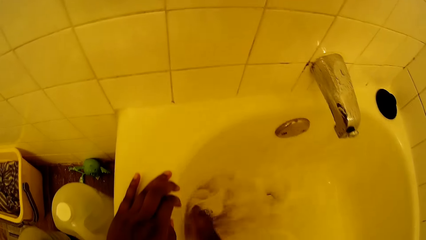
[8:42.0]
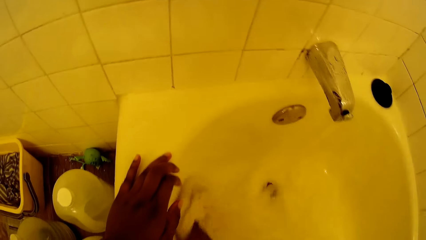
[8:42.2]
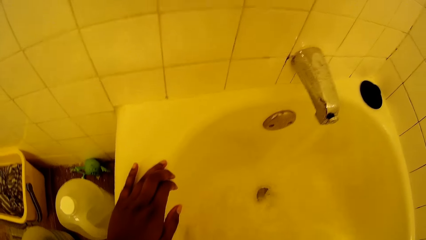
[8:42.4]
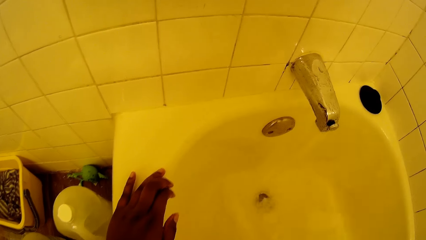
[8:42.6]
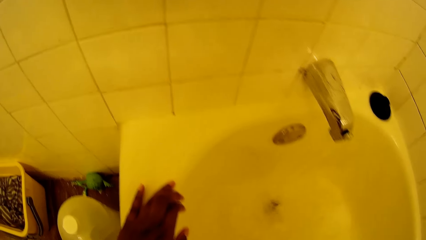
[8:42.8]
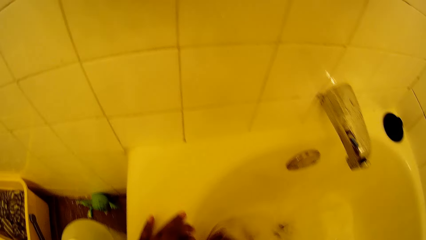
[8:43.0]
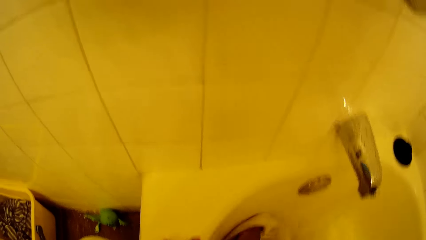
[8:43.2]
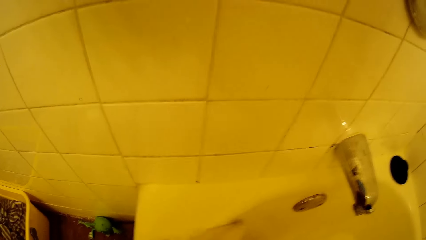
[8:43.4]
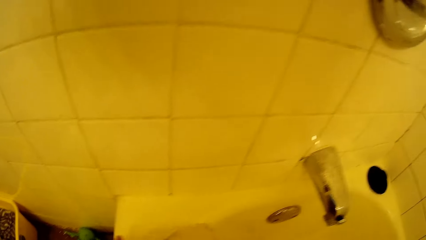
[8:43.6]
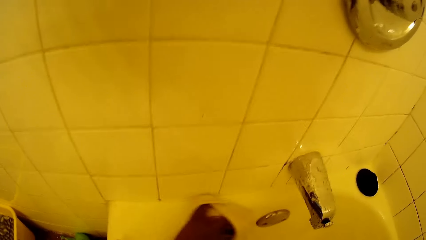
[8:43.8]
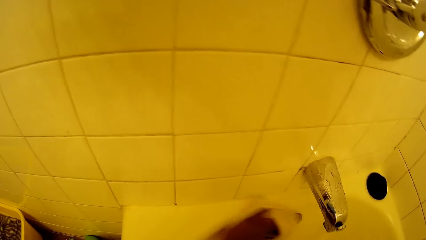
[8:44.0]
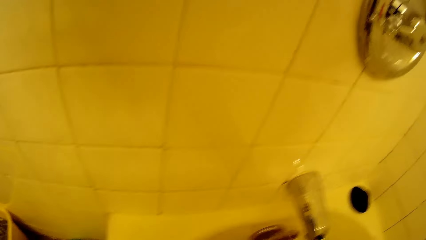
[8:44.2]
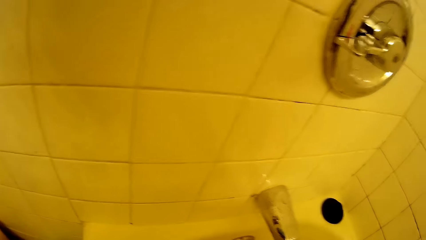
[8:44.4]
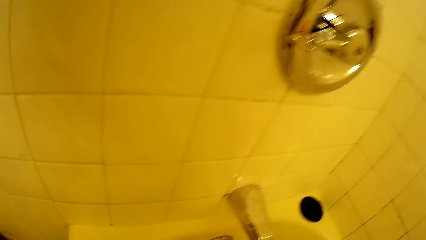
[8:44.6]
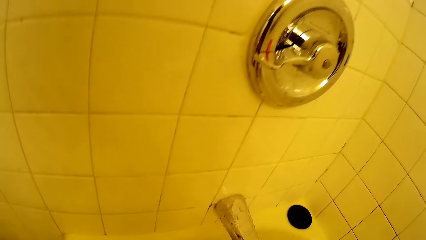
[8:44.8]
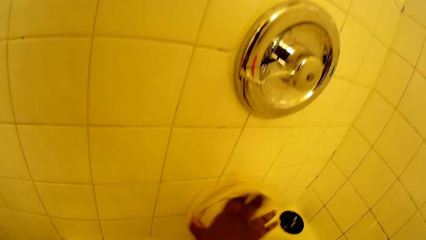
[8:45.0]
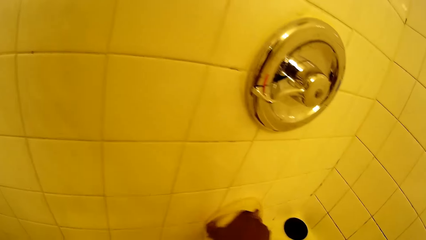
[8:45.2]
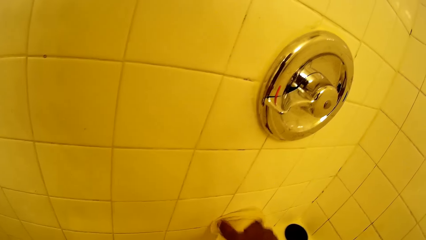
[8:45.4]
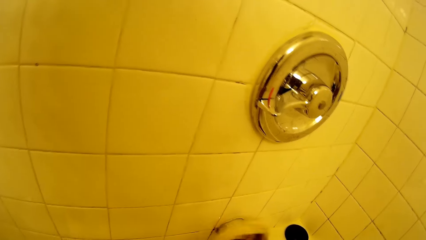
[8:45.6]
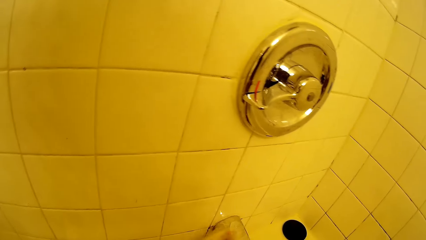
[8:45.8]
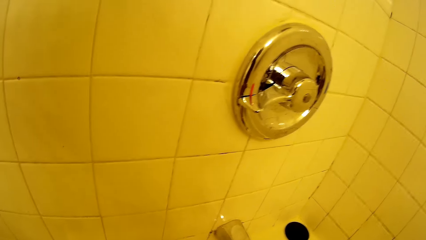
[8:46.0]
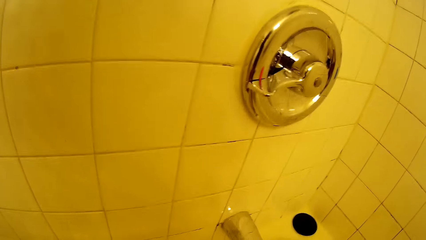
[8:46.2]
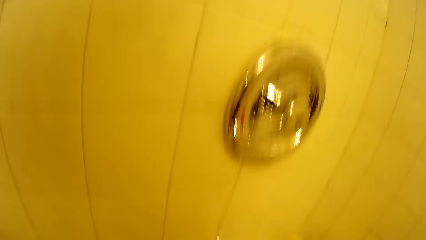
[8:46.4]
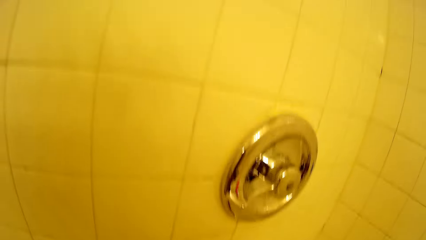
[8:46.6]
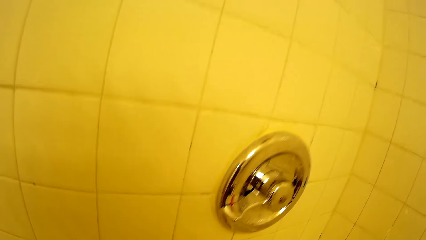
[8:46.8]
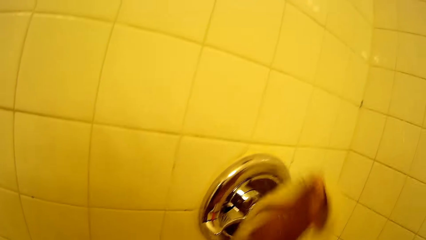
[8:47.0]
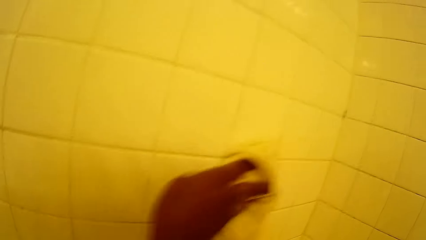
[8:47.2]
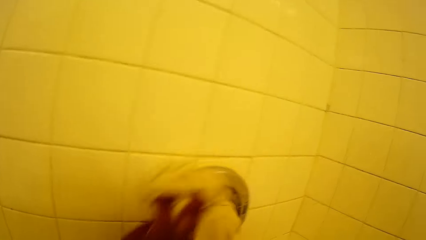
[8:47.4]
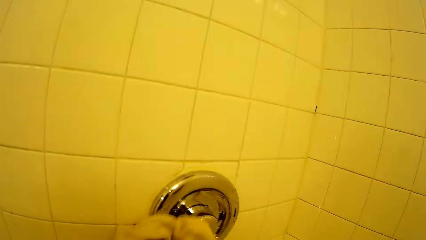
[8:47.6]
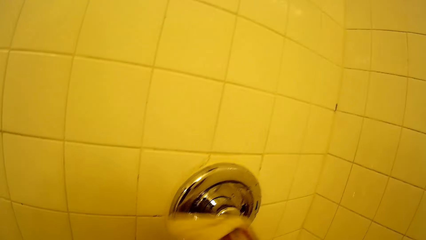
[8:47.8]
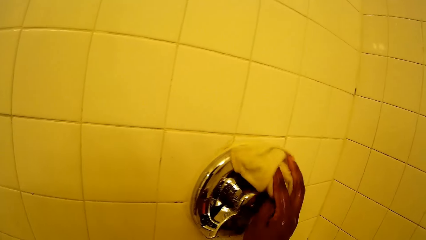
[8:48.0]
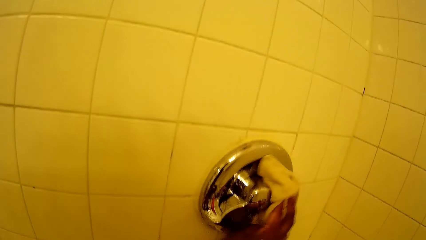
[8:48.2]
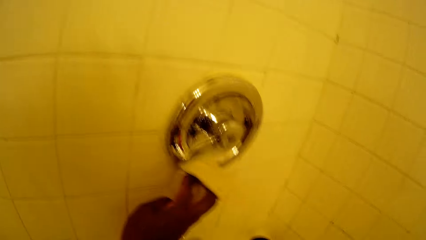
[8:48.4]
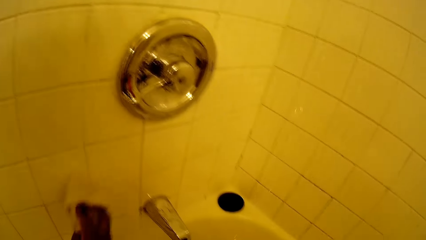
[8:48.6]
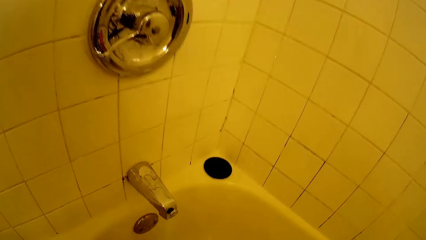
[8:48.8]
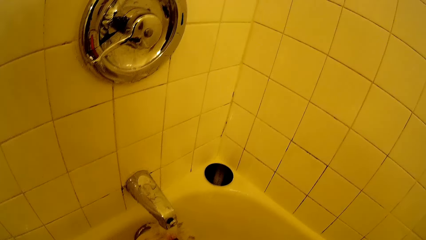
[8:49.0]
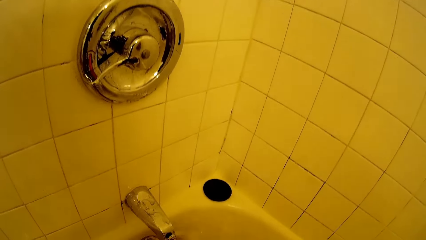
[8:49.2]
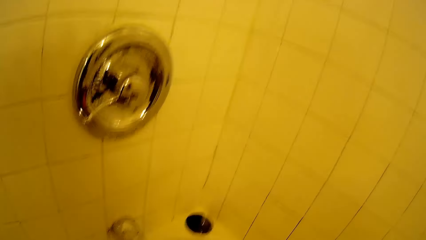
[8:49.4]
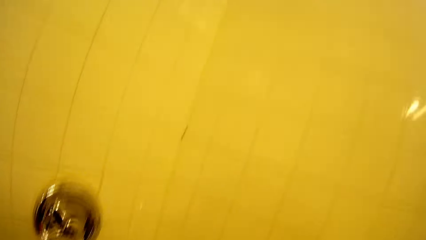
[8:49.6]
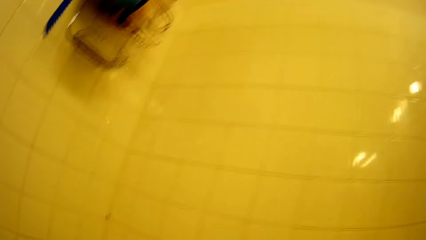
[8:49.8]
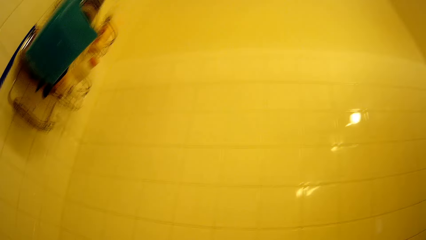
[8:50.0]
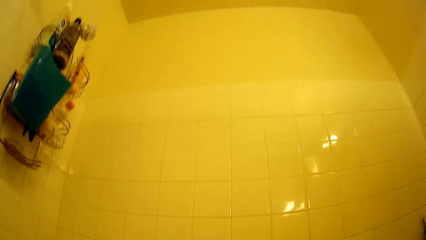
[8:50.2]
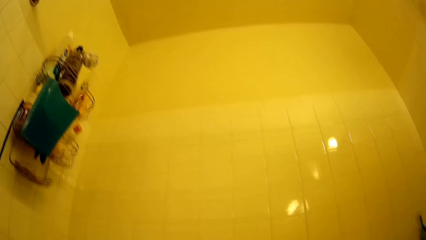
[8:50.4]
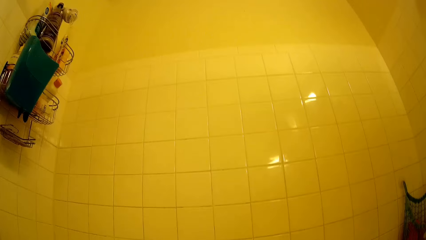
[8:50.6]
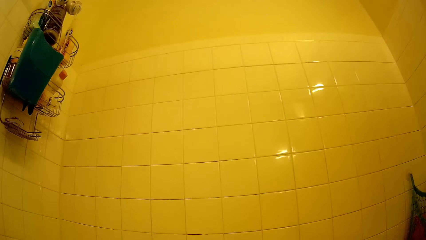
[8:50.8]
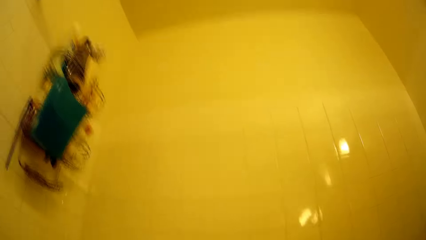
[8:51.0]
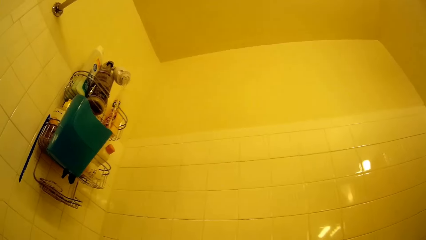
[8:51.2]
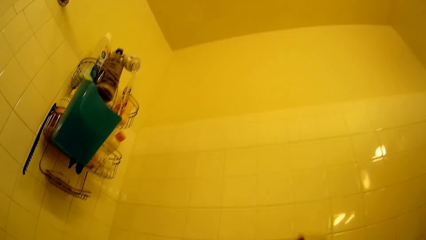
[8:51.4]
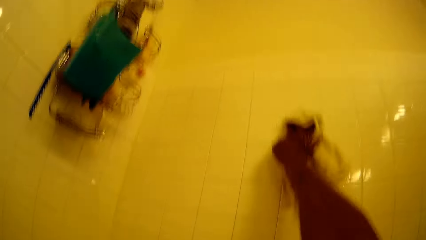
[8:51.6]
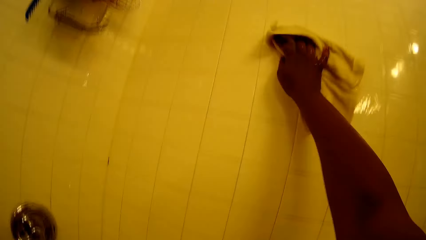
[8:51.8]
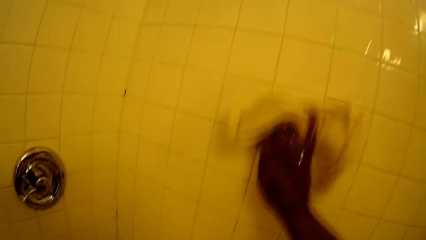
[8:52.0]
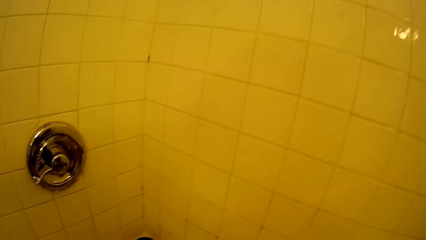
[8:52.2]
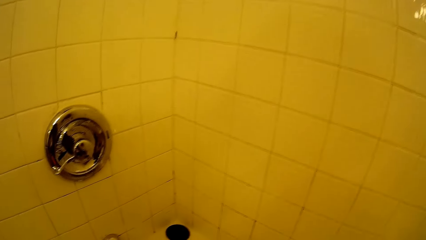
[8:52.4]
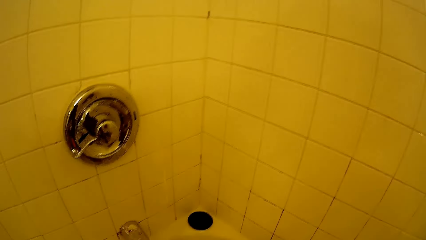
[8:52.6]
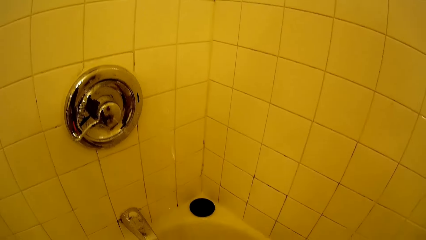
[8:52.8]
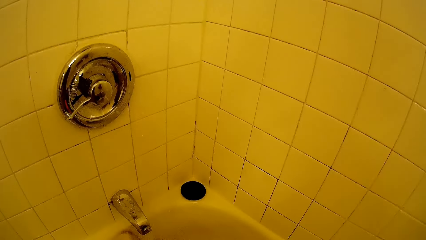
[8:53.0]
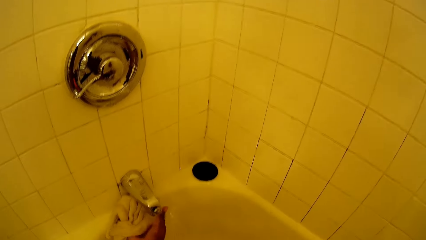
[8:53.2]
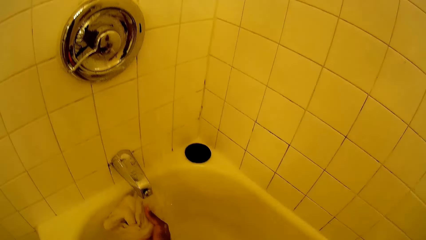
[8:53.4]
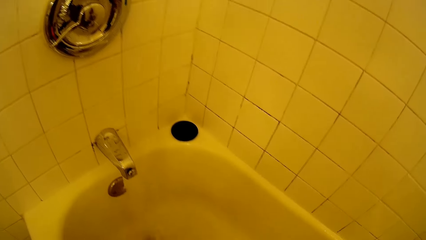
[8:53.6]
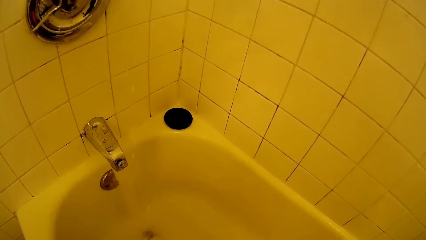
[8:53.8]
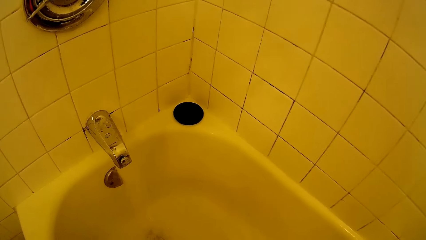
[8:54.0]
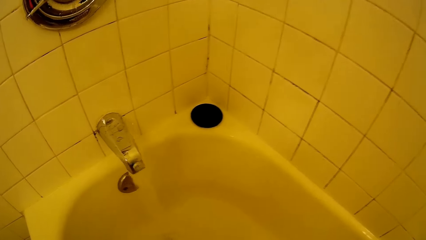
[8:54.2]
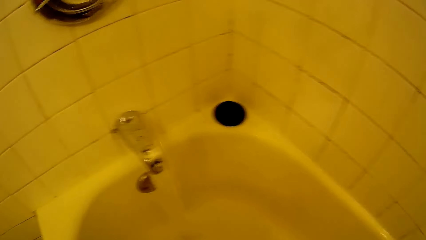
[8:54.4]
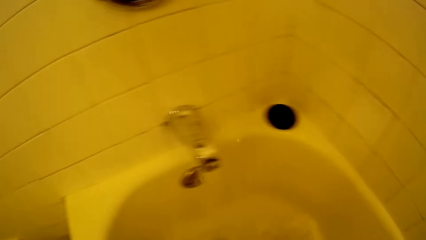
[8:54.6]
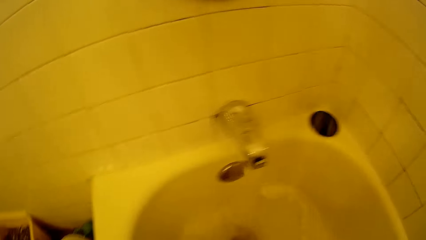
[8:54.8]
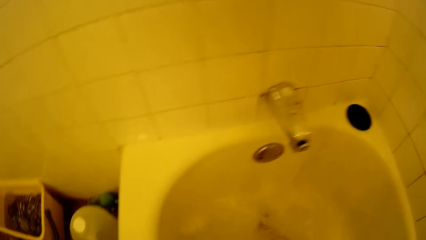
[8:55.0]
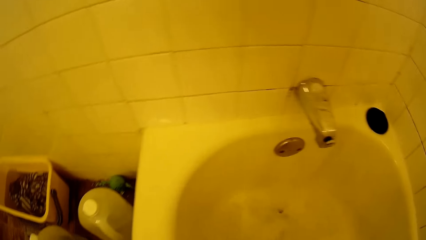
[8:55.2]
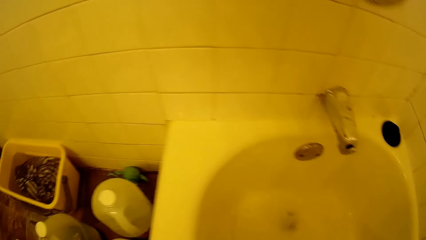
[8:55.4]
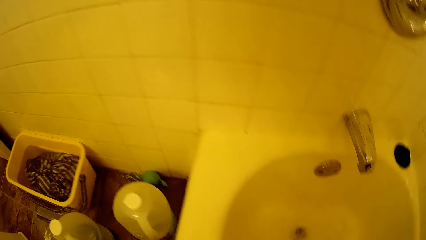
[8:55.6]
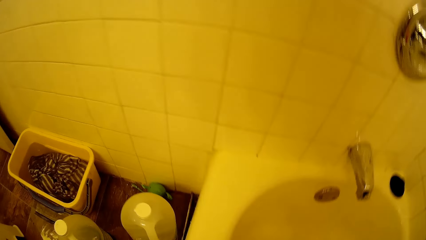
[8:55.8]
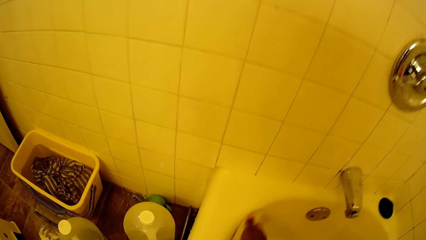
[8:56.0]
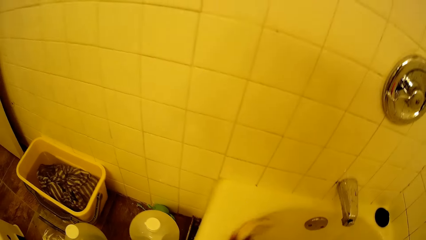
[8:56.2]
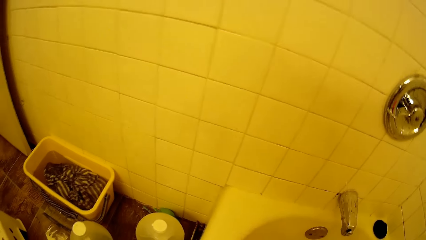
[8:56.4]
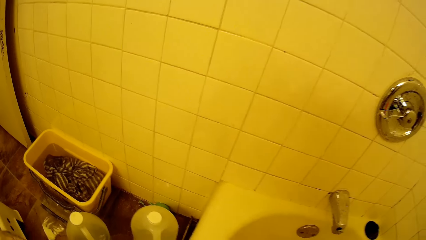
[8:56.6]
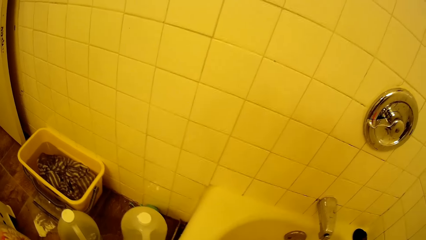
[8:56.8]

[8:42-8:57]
The camera wearer washes the sink. She washes the tap with the clothing material in her right hand. She washes the tap control with the clothing material in her right hand. She wipes a wall in the bathroom with the clothing material in her right hand.
